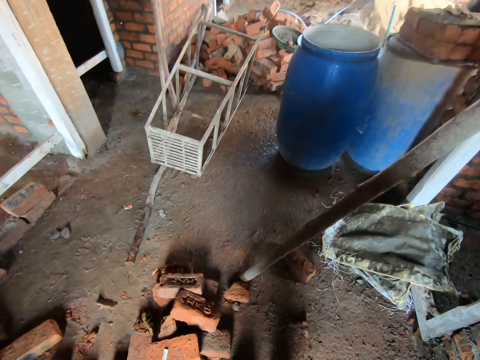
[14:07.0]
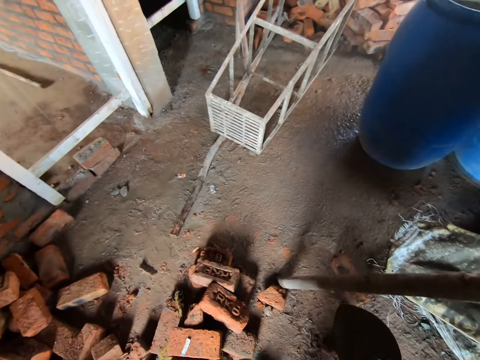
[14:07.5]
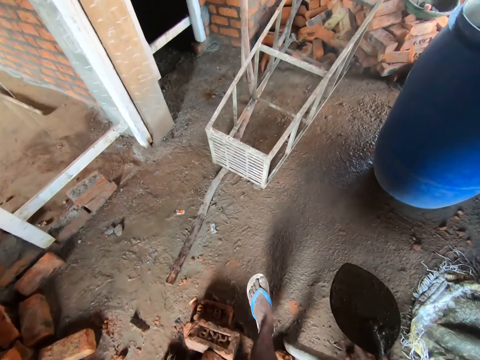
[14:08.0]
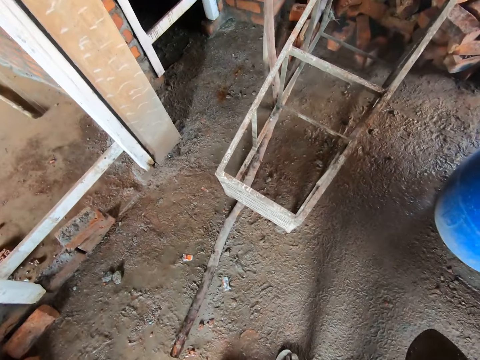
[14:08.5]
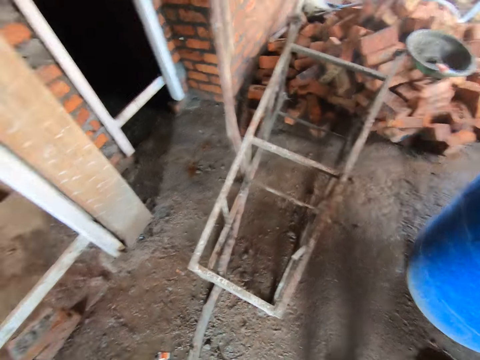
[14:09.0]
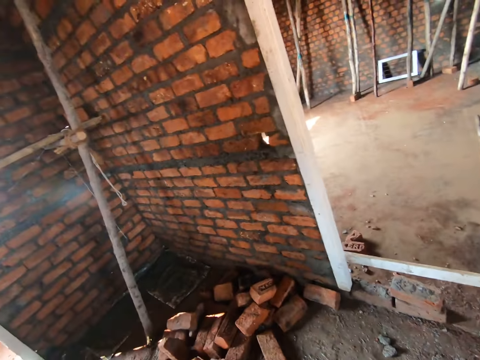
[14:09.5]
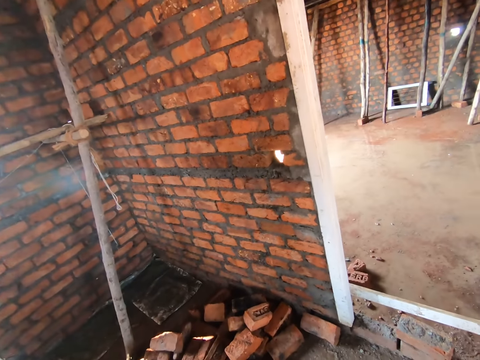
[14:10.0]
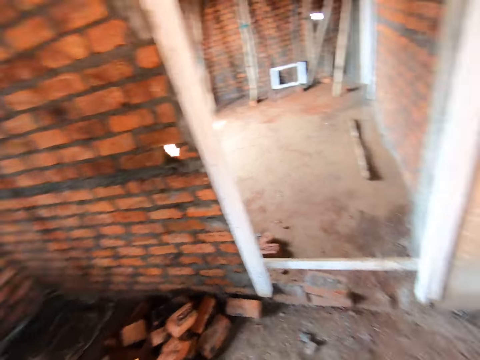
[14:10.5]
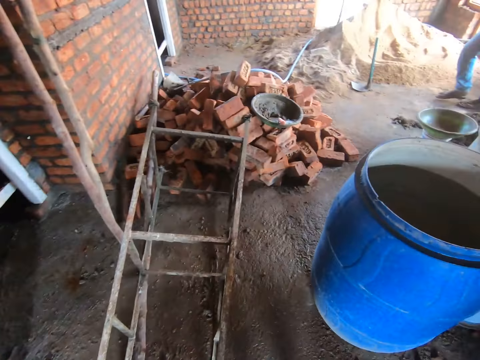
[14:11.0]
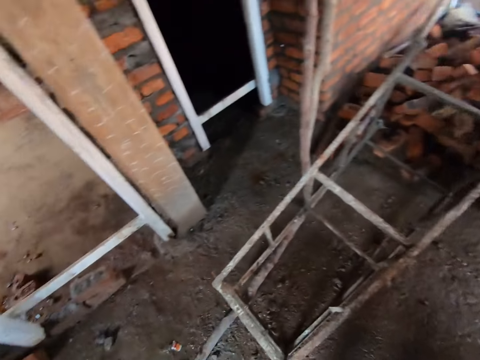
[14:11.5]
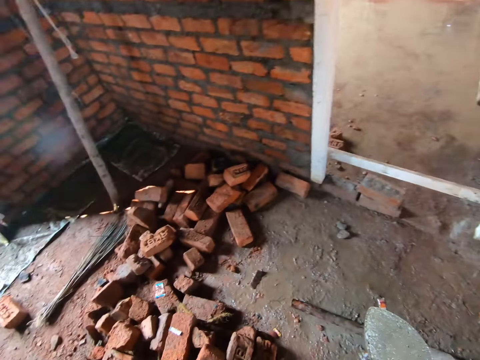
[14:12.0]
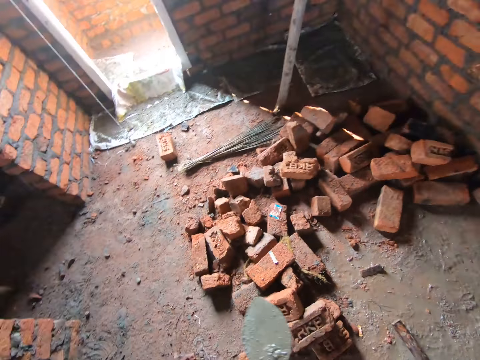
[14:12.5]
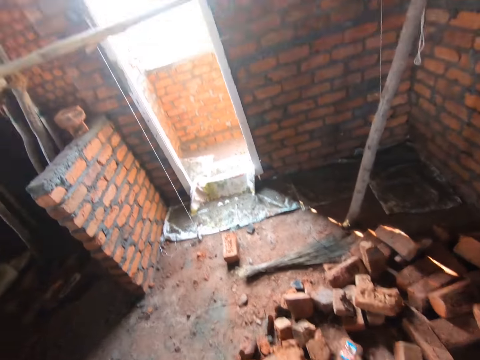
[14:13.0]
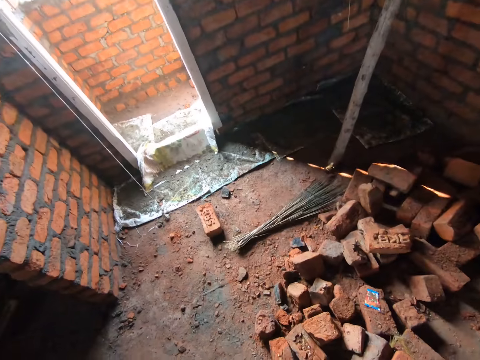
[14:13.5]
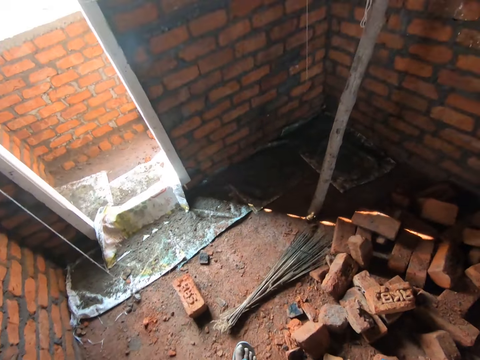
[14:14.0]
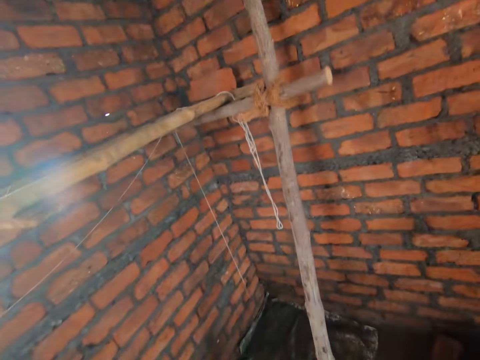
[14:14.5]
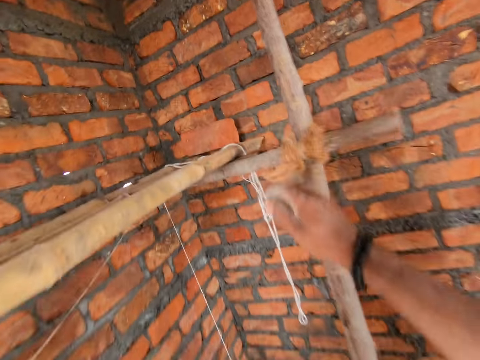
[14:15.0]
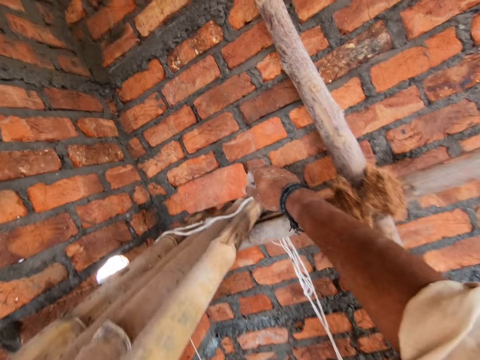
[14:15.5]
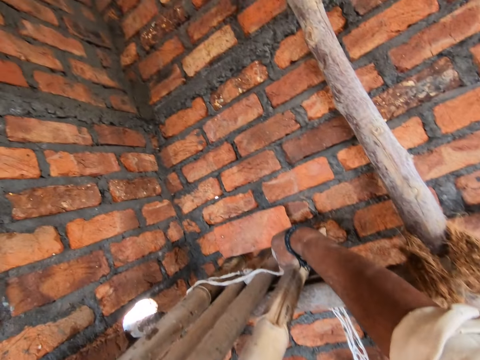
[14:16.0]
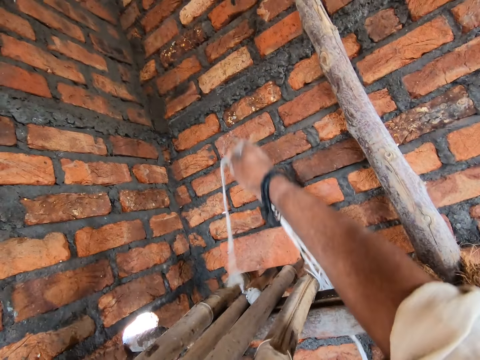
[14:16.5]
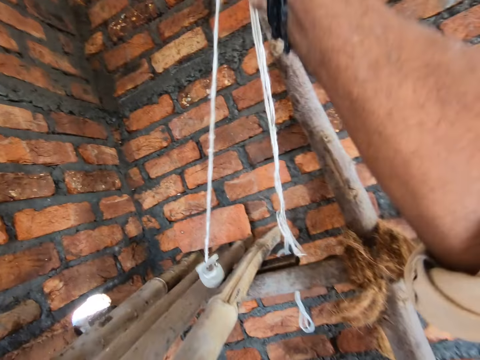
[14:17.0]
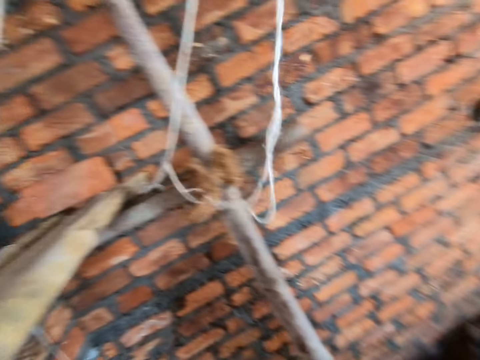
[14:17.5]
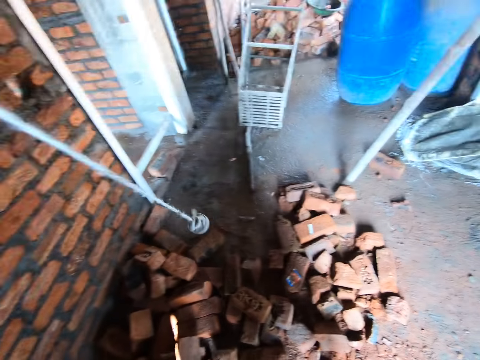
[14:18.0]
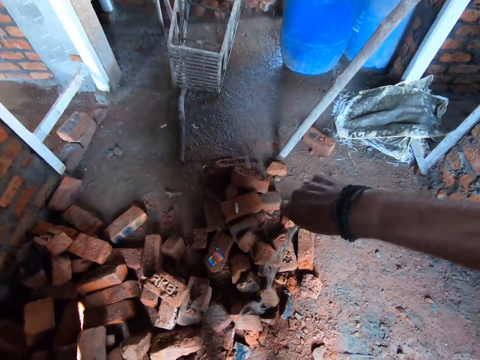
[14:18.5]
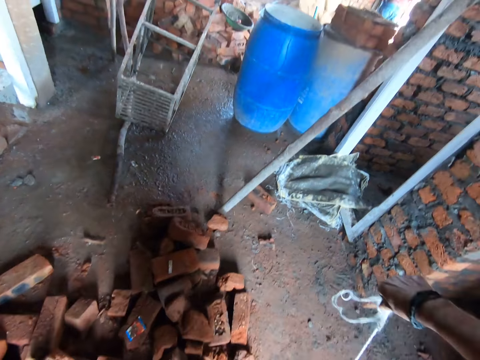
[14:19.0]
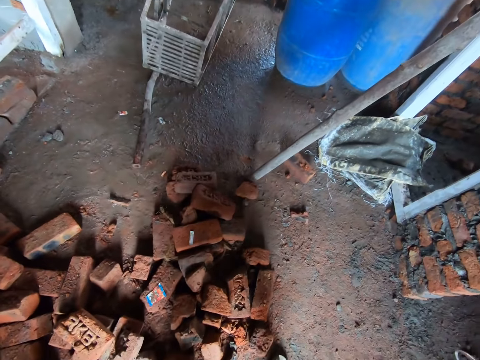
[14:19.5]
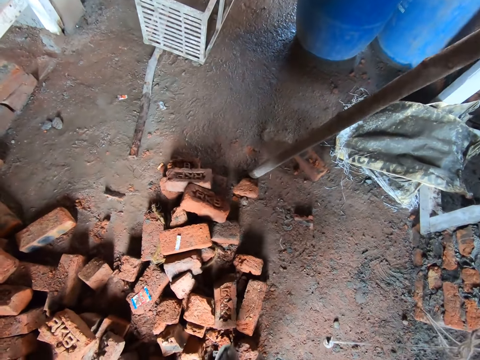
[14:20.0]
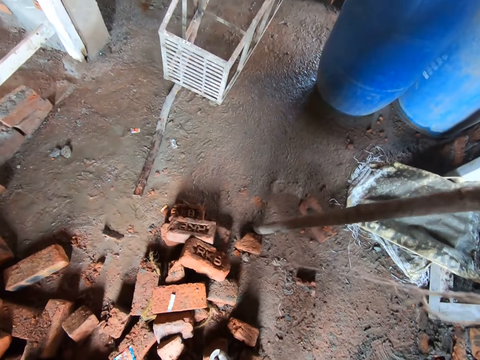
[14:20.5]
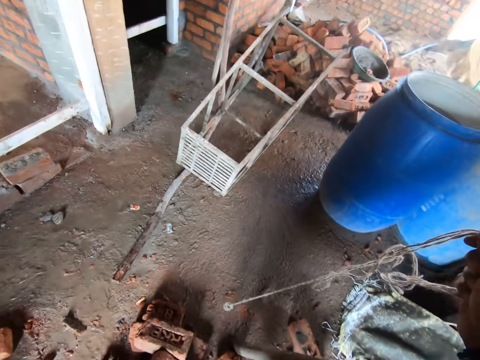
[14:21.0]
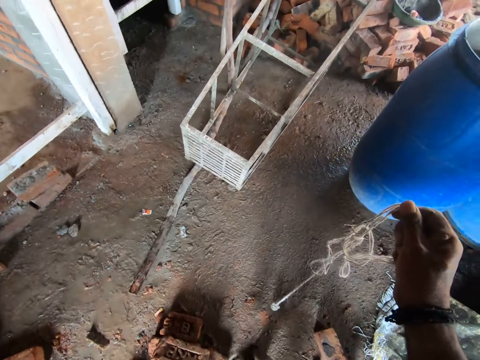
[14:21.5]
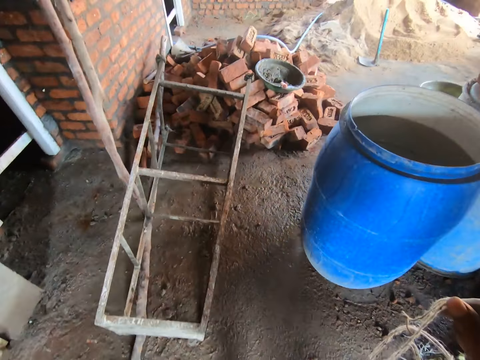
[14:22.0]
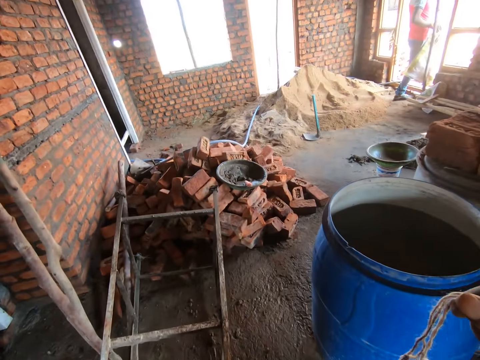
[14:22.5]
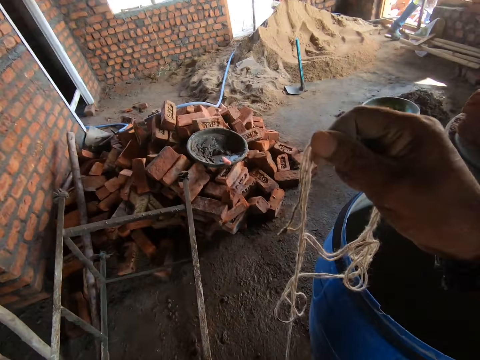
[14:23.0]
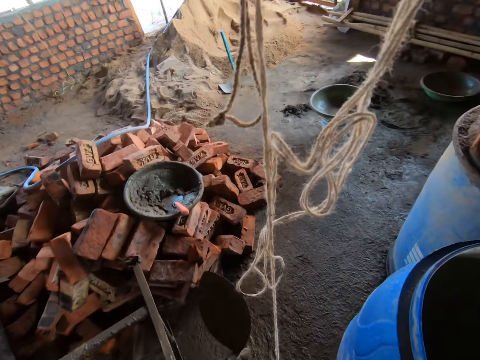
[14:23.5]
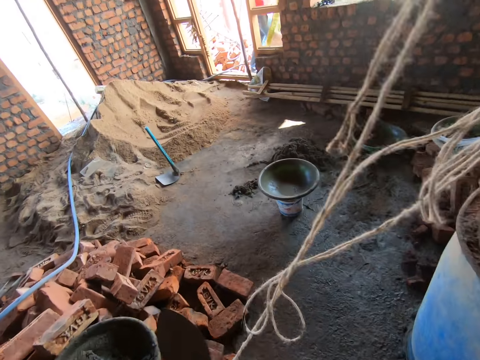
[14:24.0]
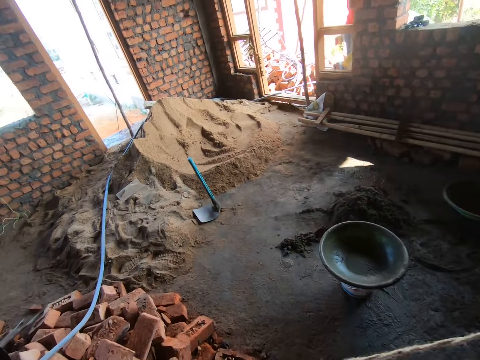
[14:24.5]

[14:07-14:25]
The camera wearer looks around. They walk in the room. They walk around. They pick up a plumb bob rope. They walk in the room.

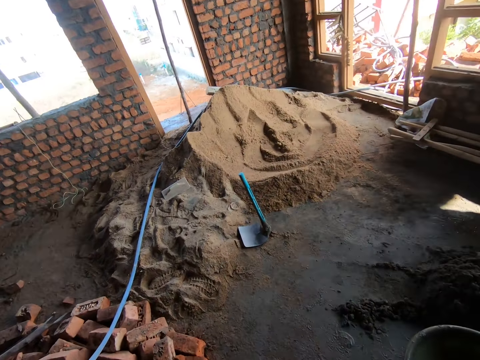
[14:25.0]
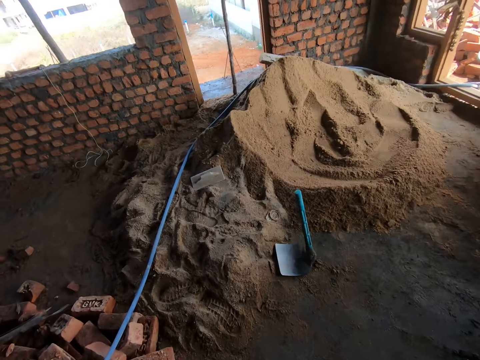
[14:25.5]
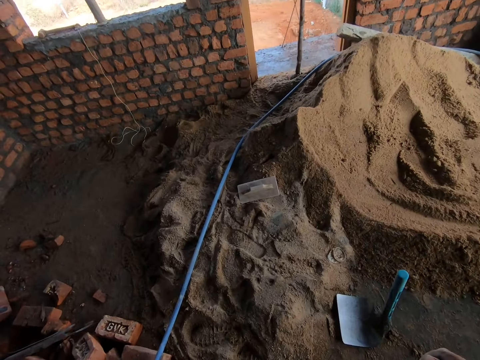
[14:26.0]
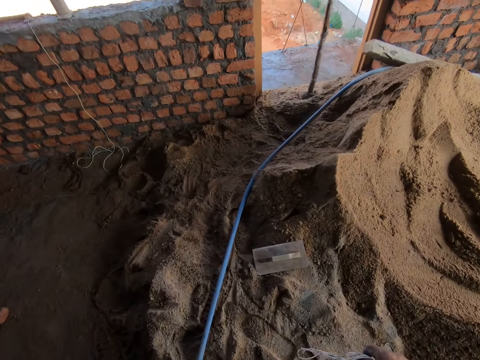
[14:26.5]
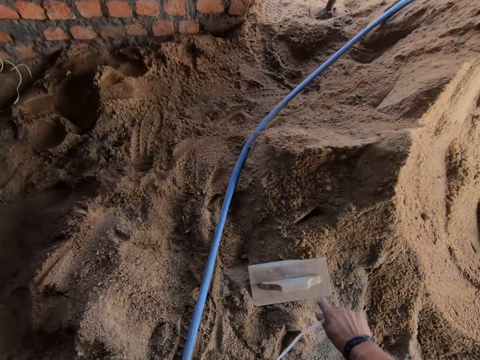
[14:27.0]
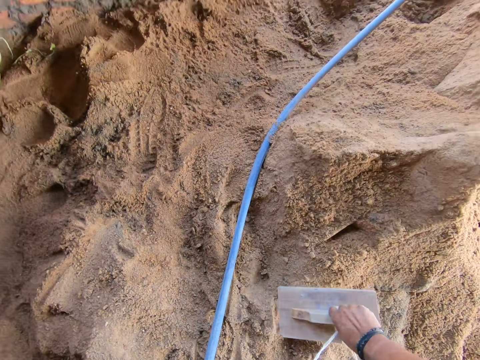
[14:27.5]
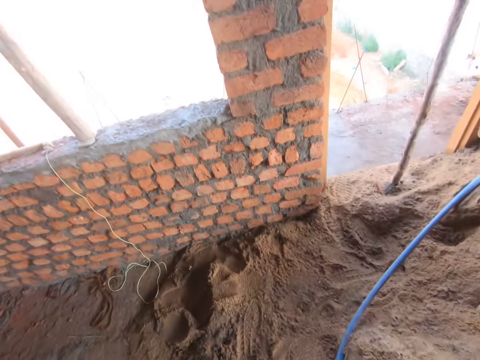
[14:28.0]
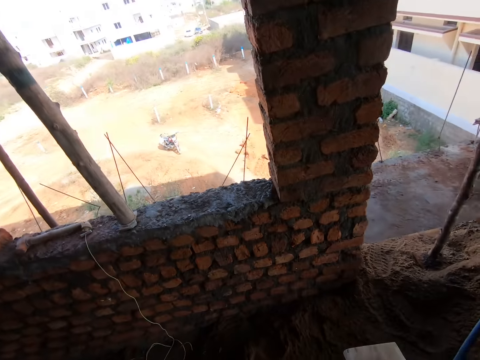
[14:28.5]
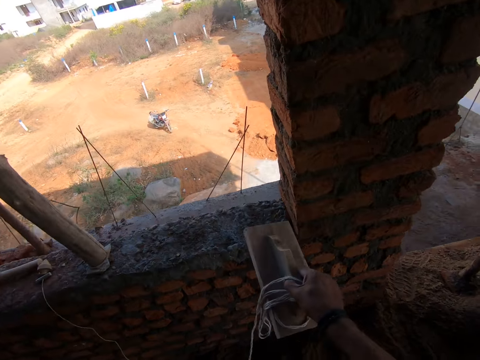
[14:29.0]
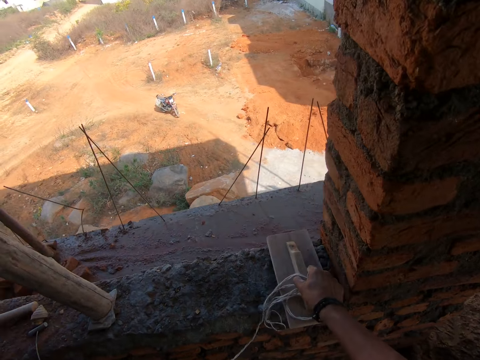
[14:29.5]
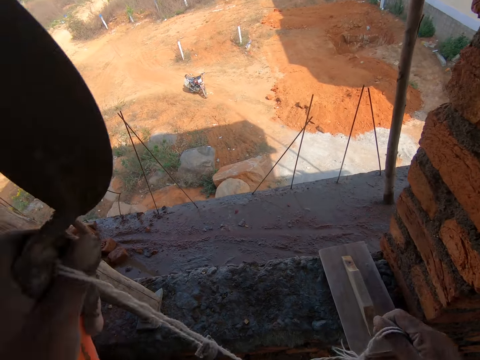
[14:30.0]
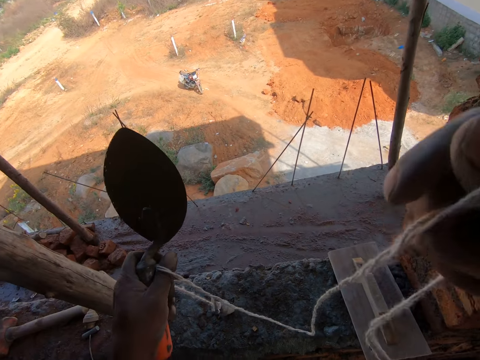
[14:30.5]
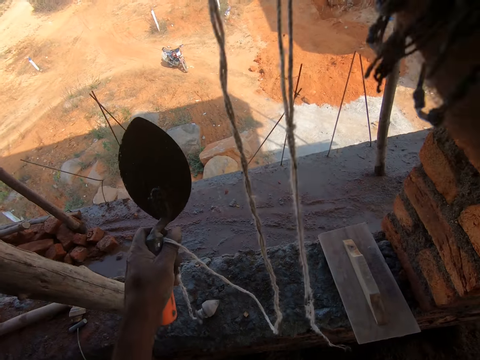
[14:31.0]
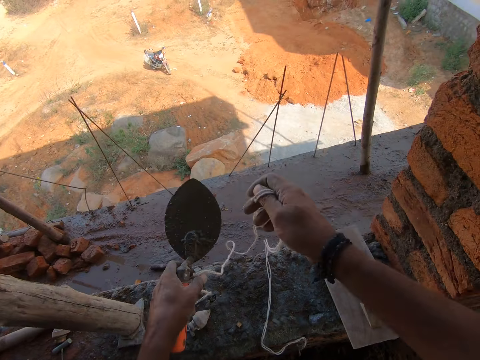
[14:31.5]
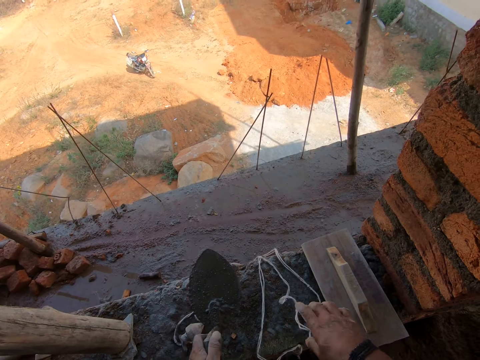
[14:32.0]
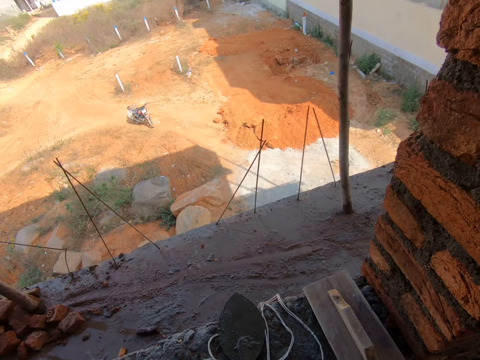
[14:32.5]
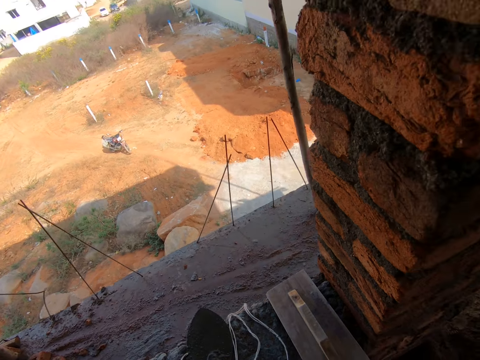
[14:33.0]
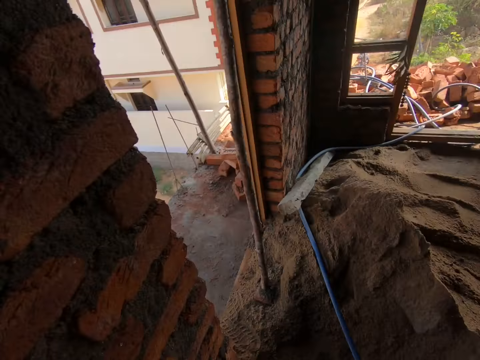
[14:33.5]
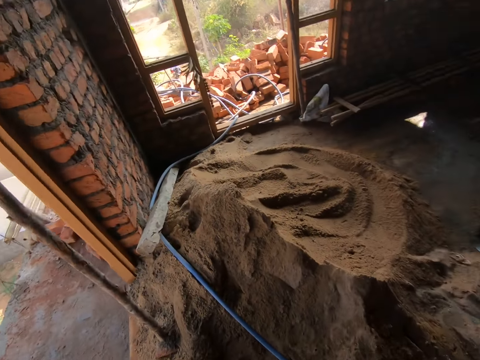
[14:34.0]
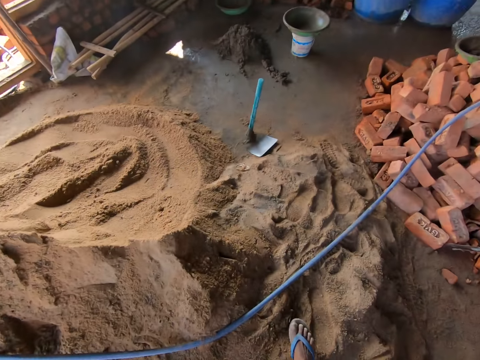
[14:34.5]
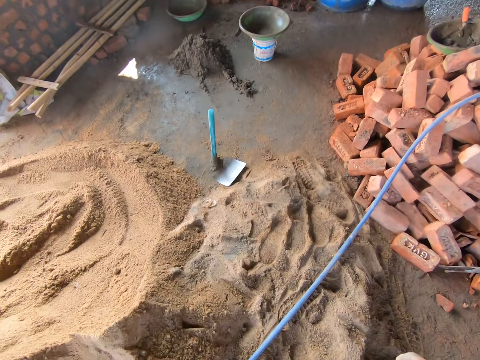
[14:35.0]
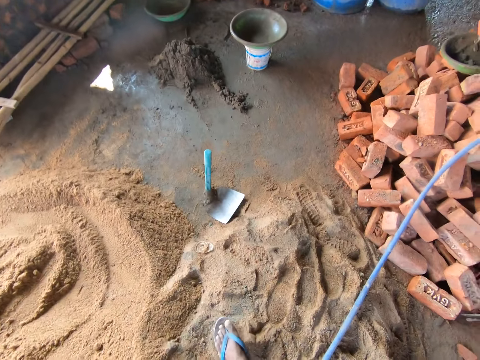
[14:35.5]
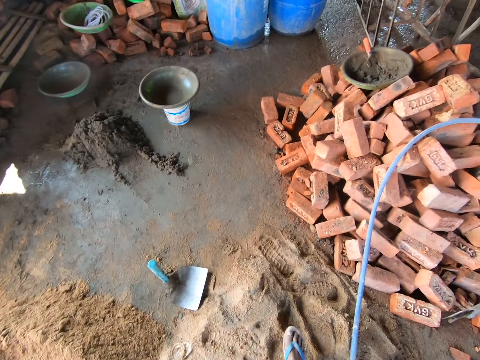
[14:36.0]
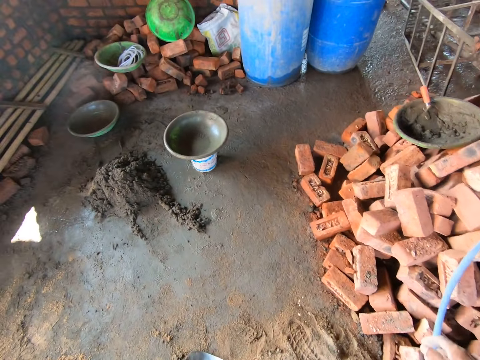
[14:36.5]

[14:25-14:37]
The camera wearer picks up a wood float. They place the wood float, rope and the trowel on top of the window wall. They drop a plumb bob. They walk out of the room. They walk around.
